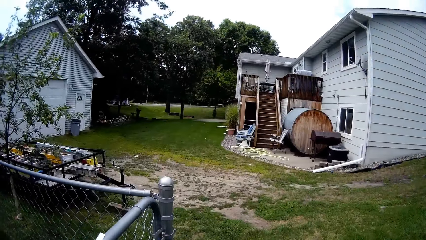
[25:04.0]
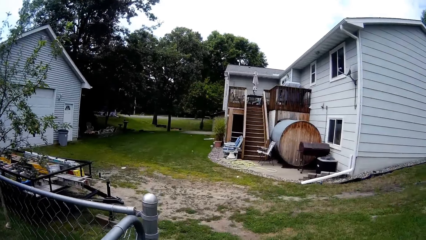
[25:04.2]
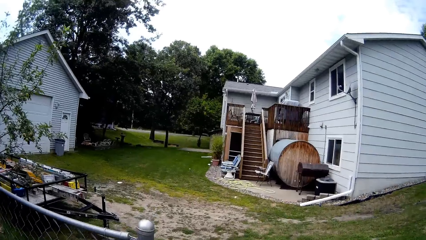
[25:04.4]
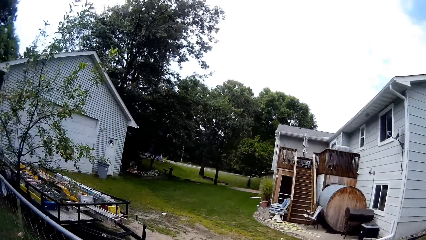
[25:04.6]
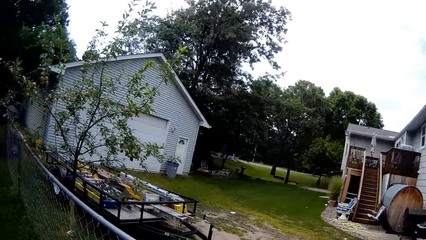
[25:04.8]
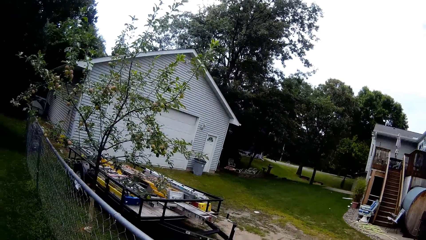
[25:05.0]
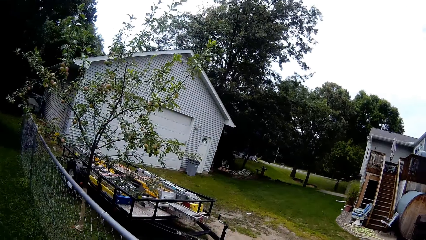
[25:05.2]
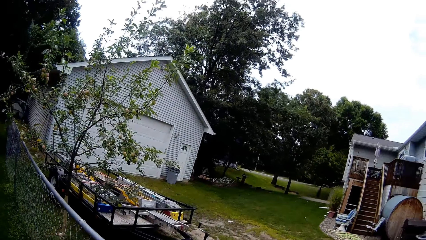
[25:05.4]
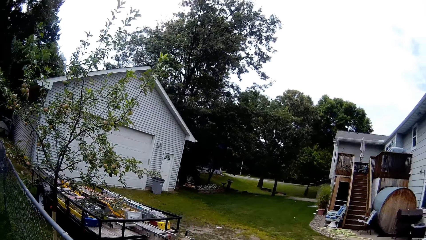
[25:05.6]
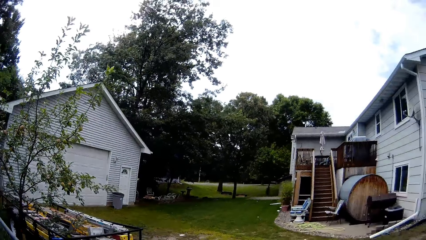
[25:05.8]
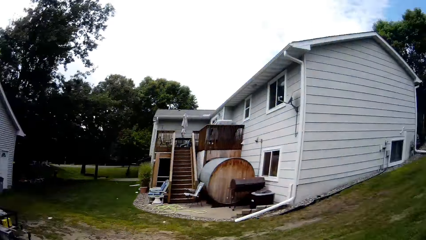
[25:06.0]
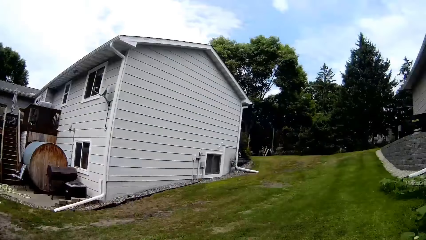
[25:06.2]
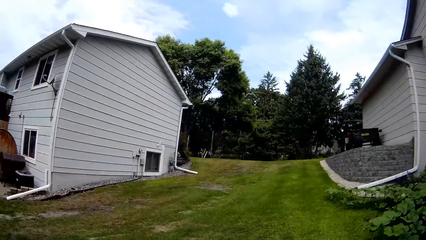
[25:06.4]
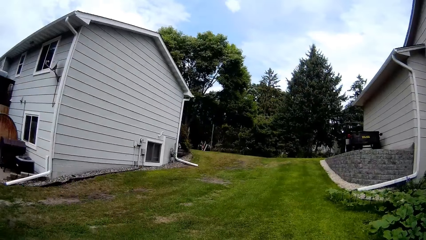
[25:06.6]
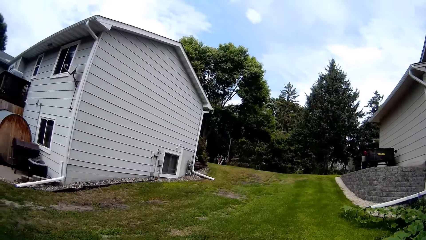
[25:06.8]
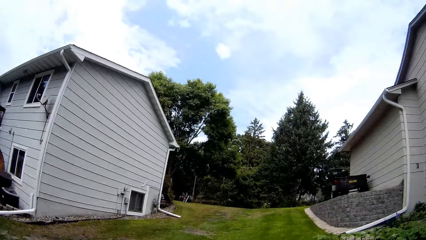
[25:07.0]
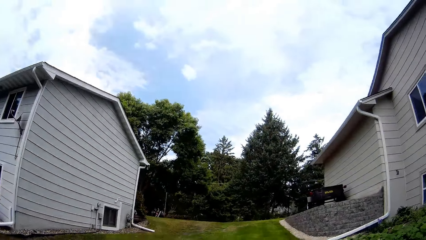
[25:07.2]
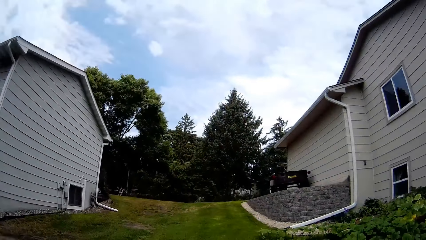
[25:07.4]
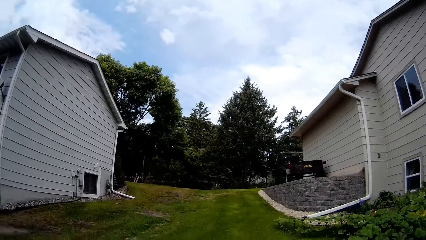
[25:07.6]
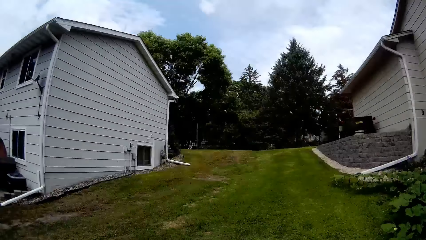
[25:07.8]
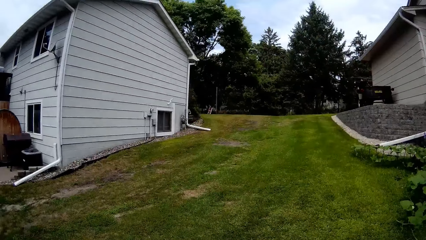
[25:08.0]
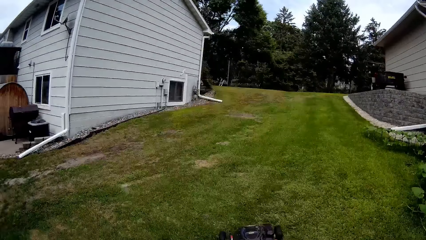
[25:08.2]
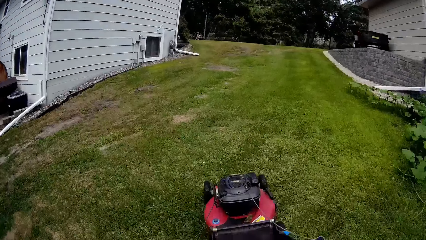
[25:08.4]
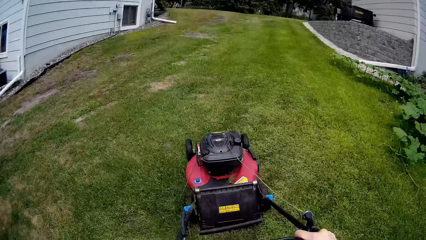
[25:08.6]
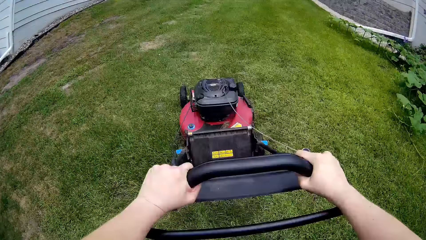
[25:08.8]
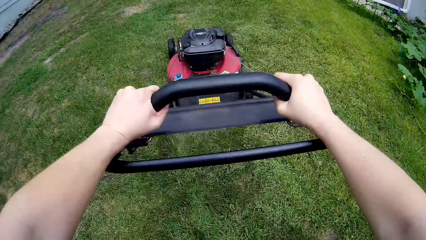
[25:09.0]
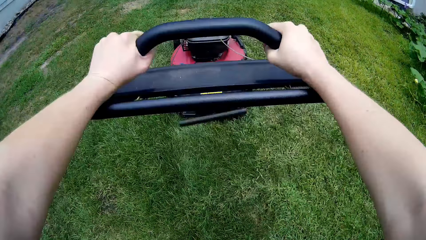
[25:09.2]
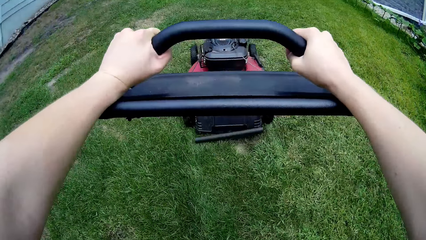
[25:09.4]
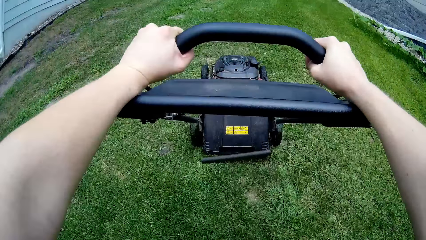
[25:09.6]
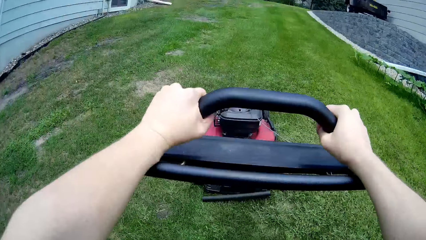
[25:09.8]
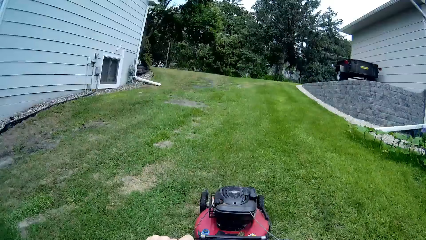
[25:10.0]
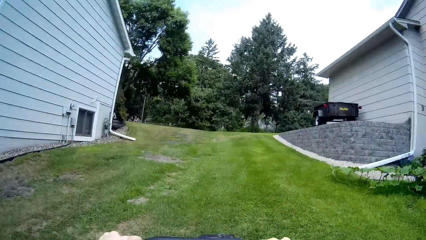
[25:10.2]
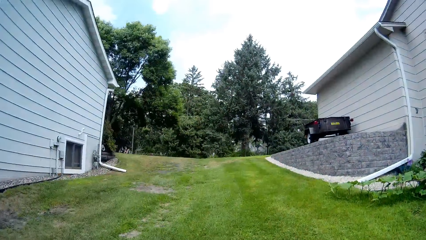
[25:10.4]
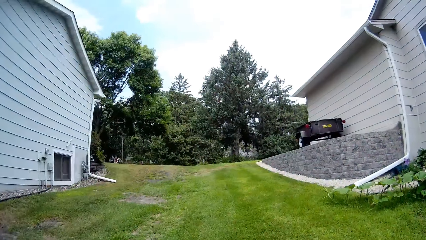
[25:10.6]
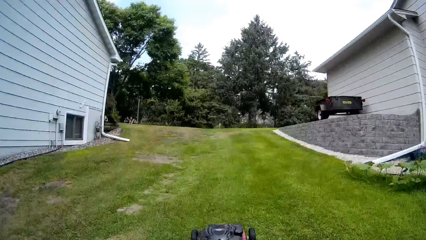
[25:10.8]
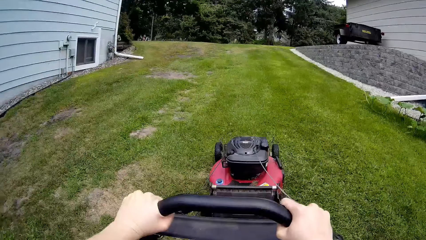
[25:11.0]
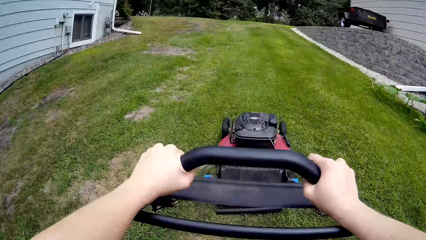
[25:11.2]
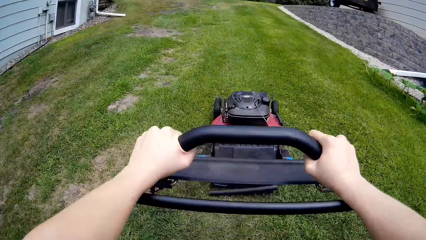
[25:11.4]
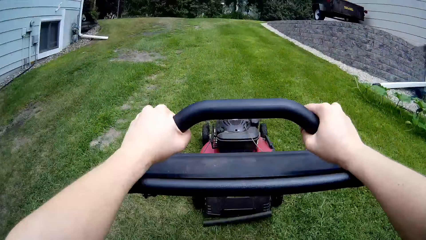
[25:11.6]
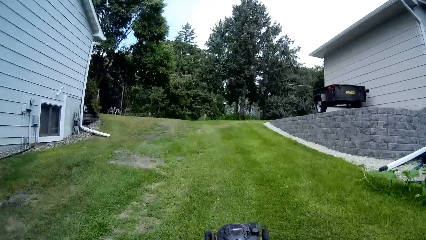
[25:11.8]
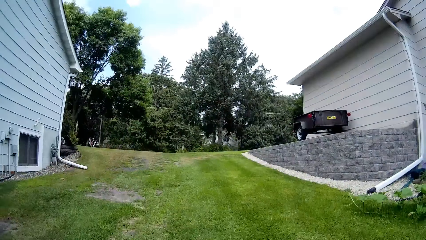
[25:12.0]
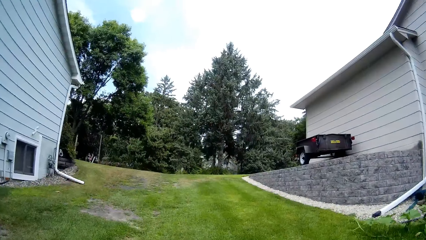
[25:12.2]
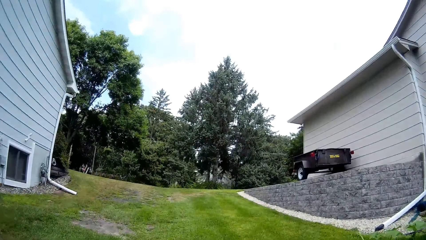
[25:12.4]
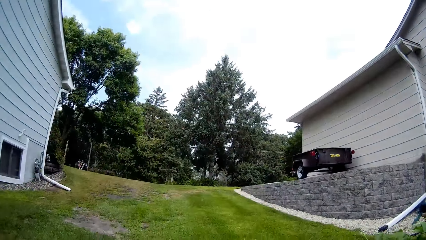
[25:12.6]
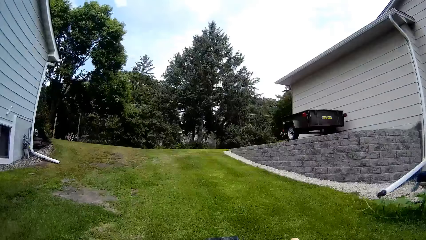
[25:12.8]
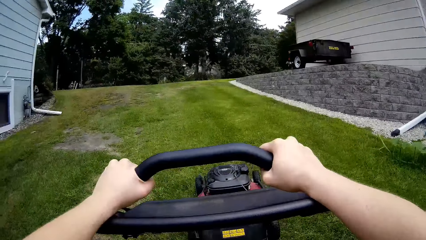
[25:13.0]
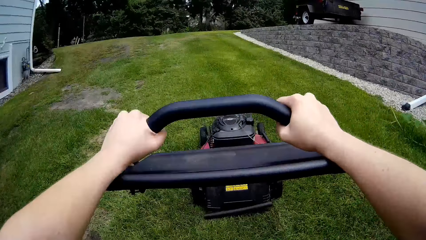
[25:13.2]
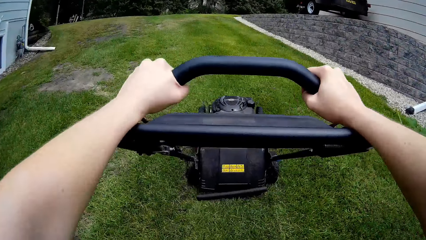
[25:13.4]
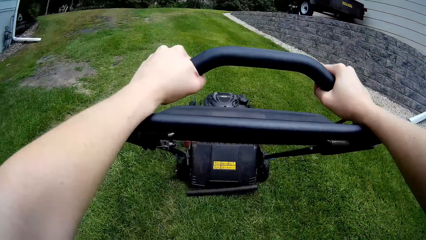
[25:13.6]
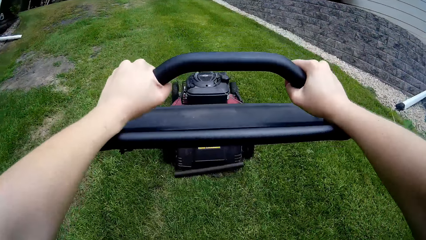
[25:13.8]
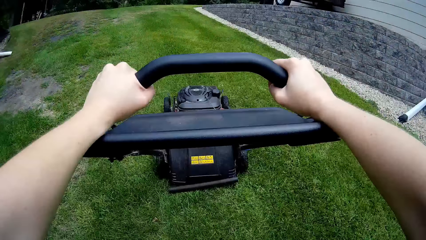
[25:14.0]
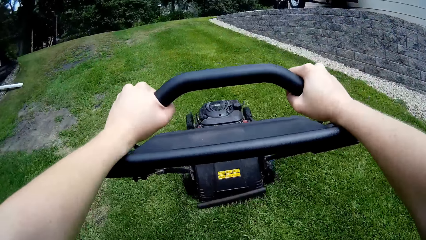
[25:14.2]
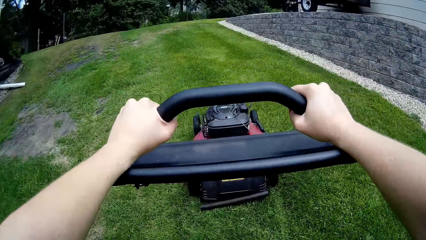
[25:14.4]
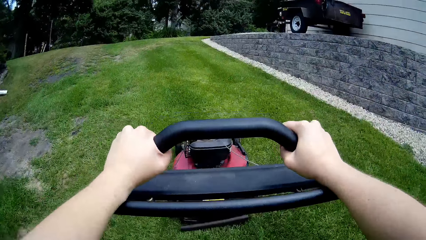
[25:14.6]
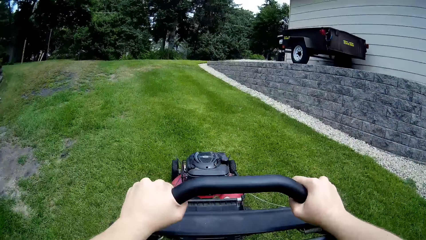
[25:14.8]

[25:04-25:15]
The camera wearer moves the lawnmower with both hands.

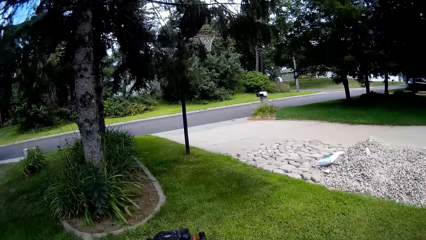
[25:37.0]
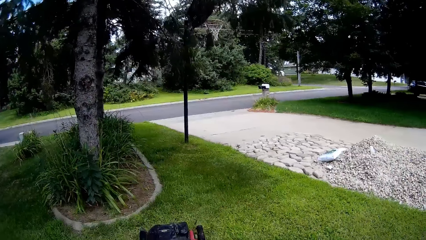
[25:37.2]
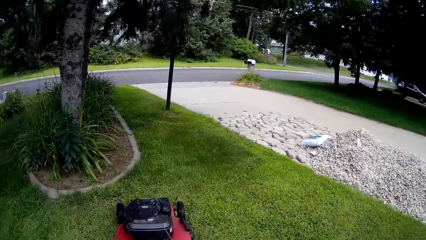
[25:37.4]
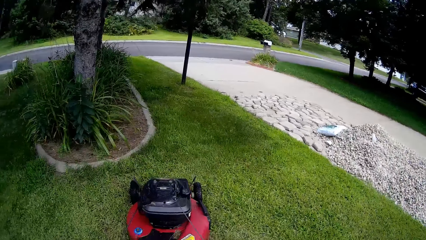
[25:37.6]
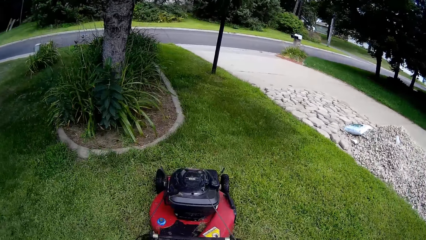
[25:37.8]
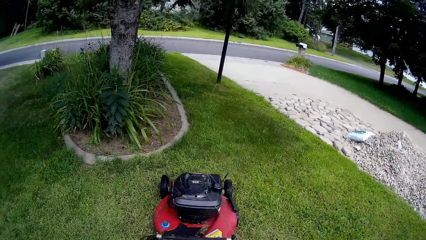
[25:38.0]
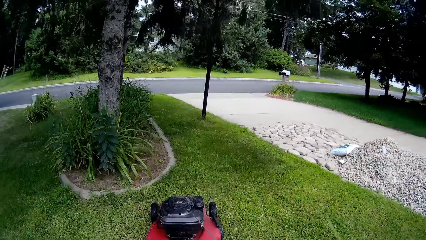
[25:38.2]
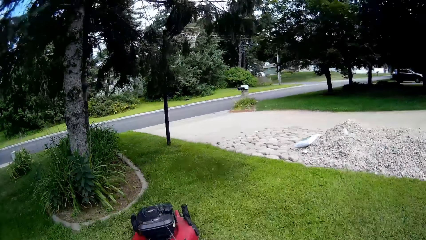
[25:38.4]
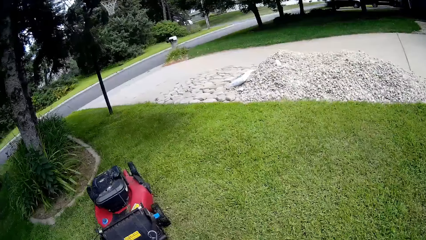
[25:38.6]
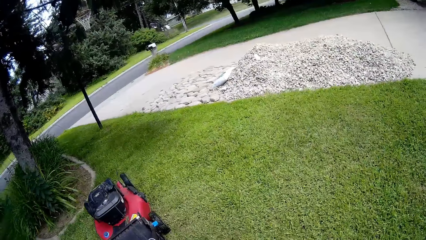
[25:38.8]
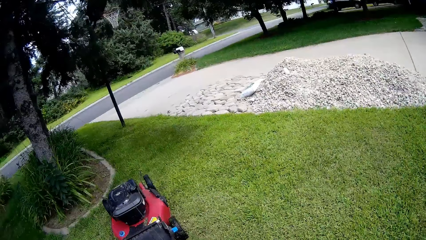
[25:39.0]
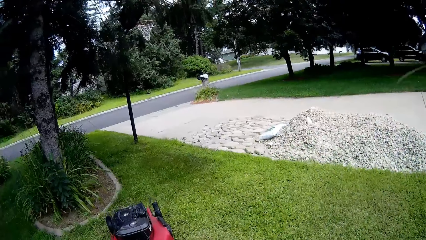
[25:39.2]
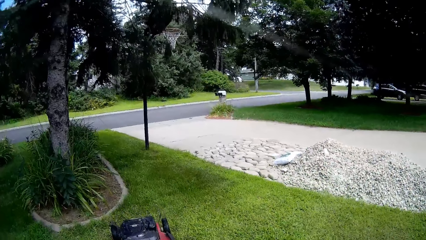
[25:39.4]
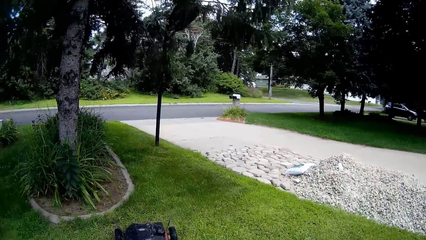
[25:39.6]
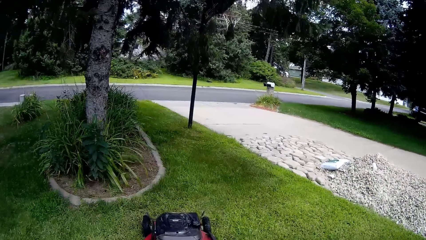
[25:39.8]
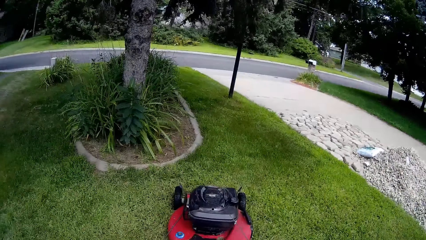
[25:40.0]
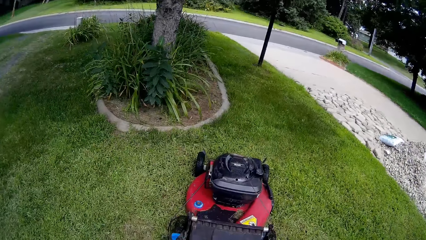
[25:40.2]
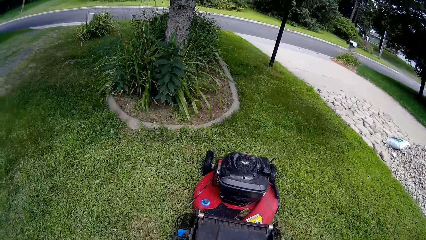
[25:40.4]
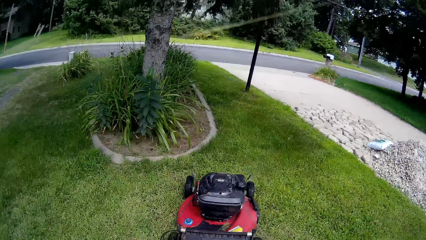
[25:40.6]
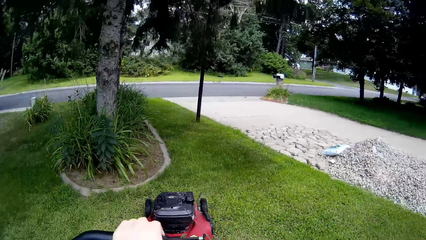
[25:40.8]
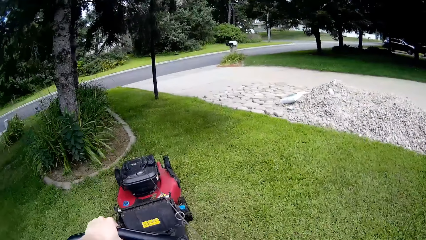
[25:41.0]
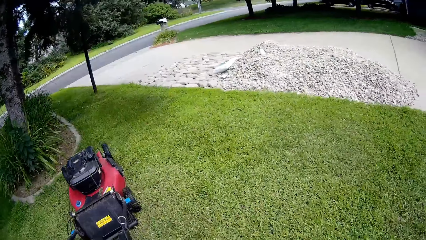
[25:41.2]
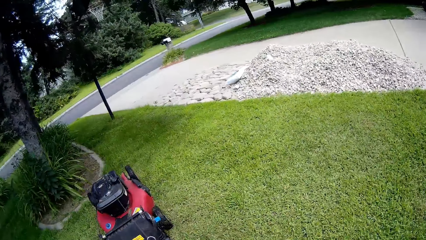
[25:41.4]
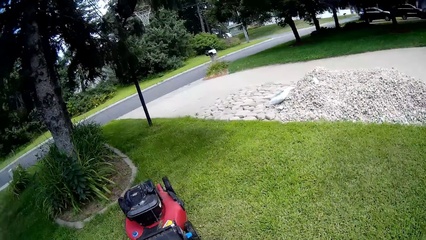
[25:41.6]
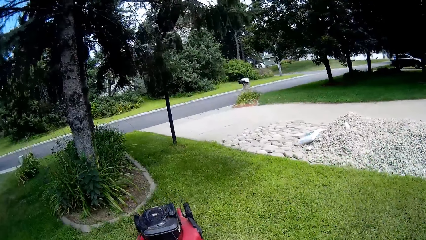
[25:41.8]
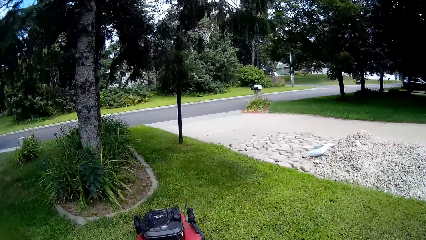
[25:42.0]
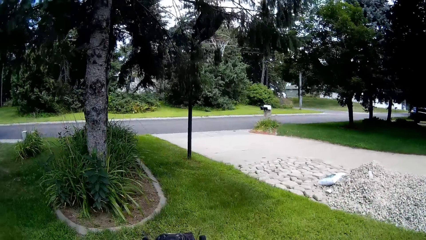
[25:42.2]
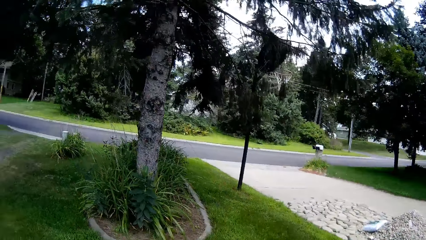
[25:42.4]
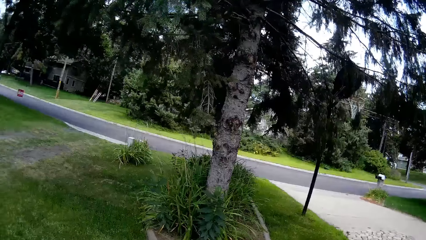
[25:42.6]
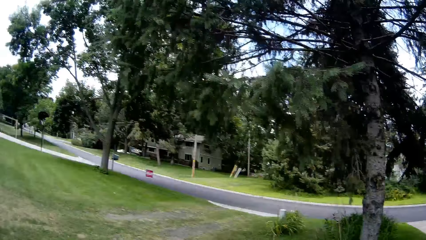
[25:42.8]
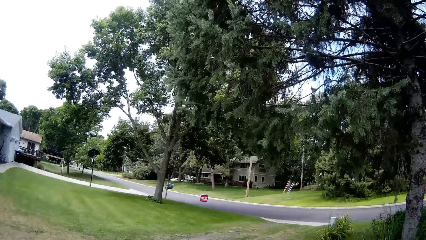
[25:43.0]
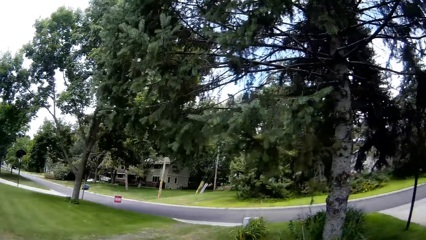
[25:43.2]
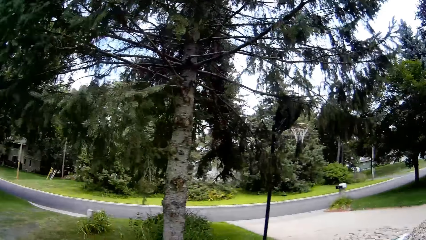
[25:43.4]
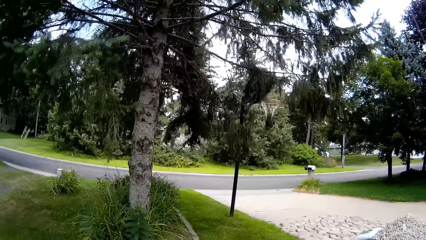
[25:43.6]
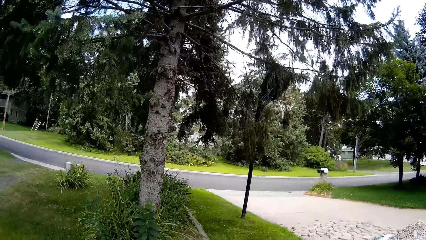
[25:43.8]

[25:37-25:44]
The camera wearer starts the lawn mower.
